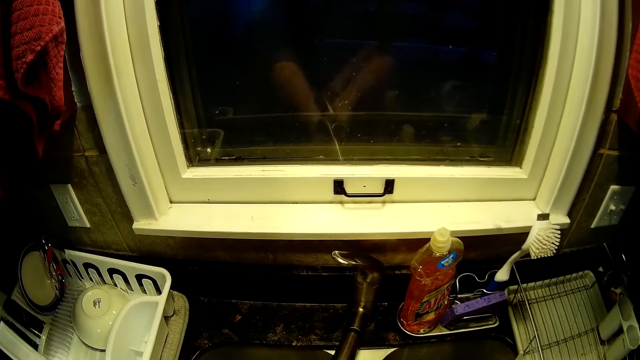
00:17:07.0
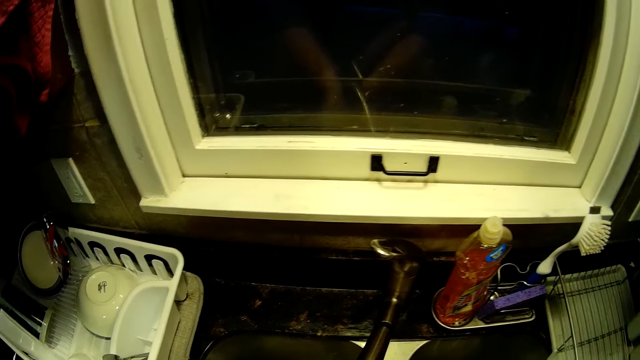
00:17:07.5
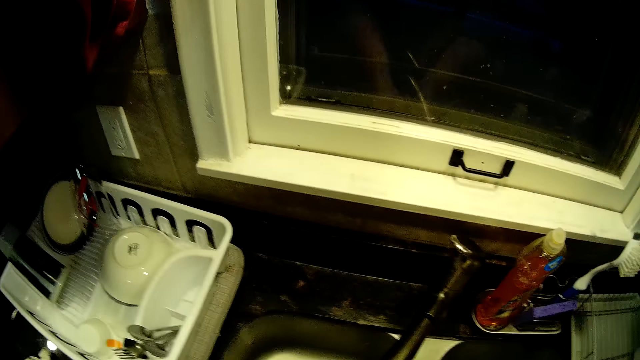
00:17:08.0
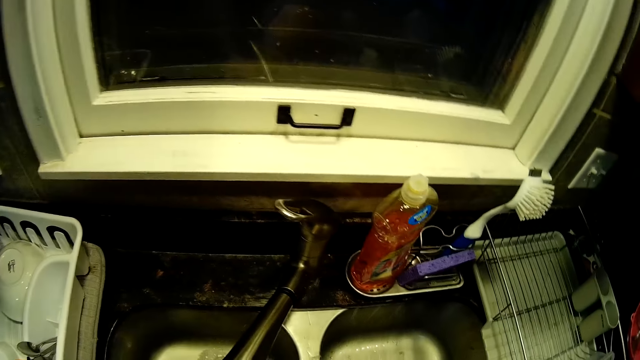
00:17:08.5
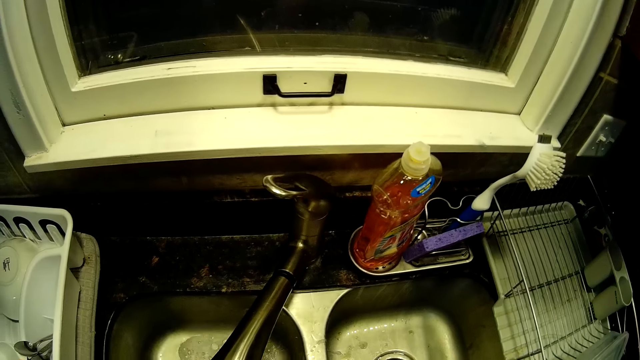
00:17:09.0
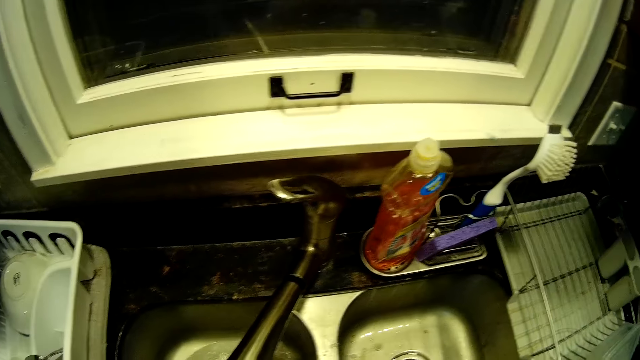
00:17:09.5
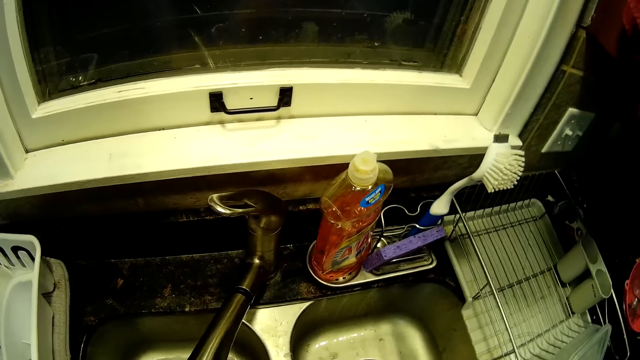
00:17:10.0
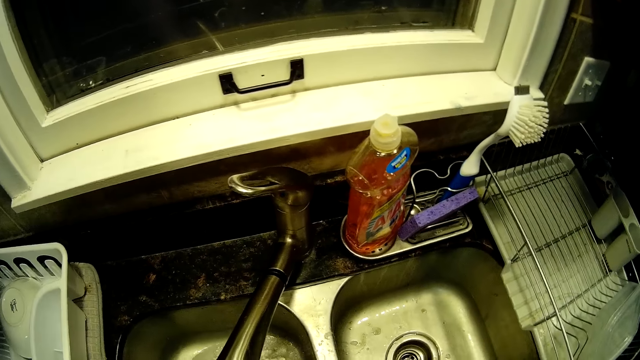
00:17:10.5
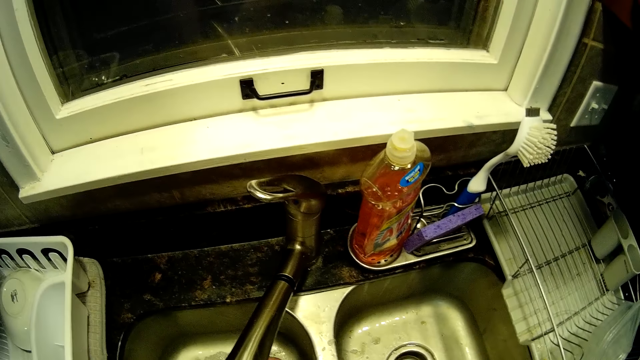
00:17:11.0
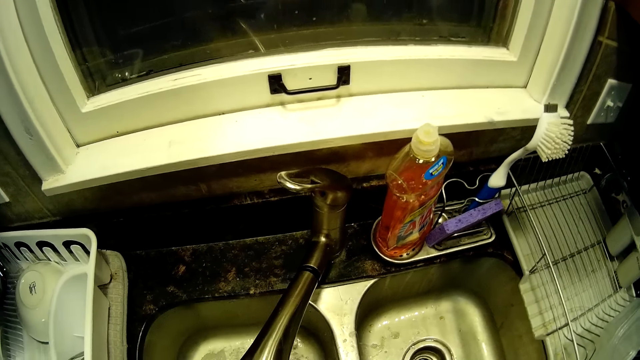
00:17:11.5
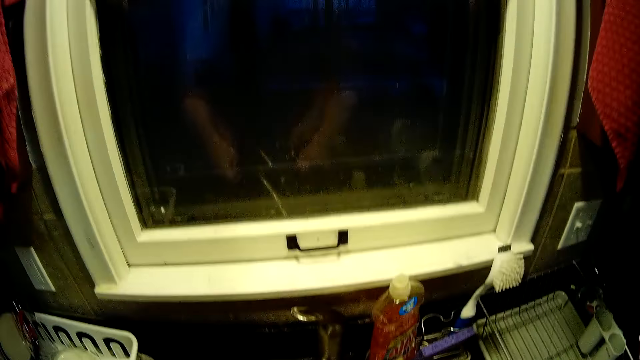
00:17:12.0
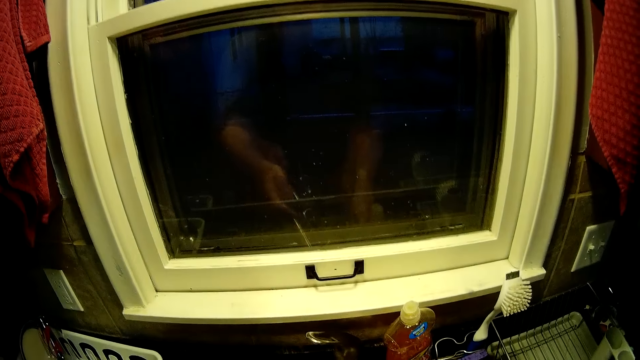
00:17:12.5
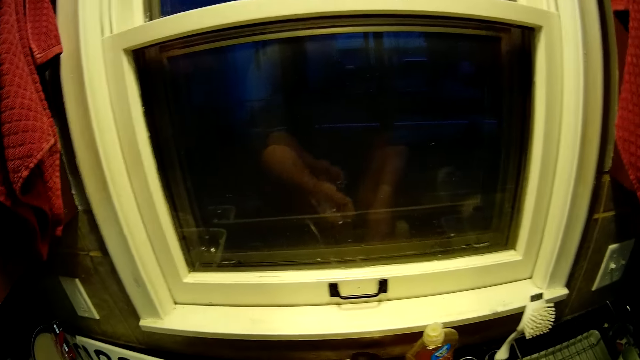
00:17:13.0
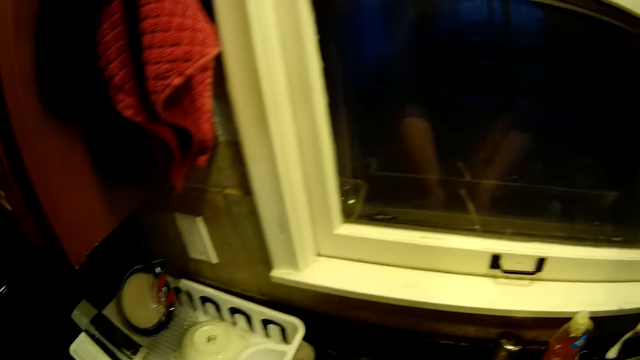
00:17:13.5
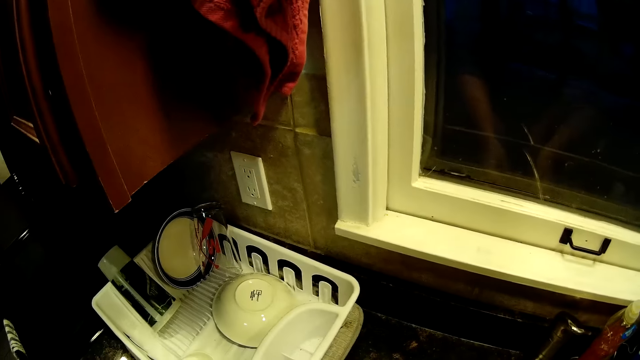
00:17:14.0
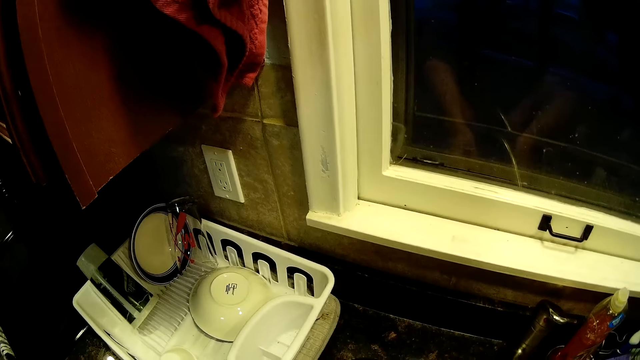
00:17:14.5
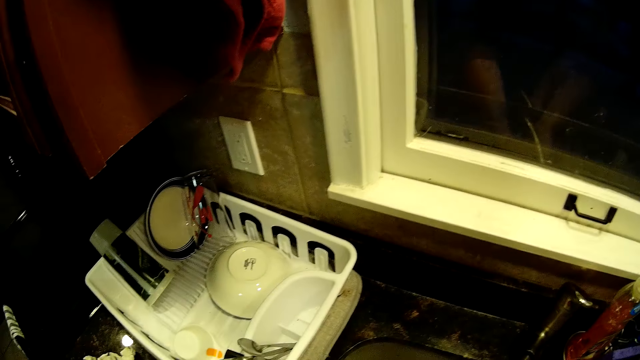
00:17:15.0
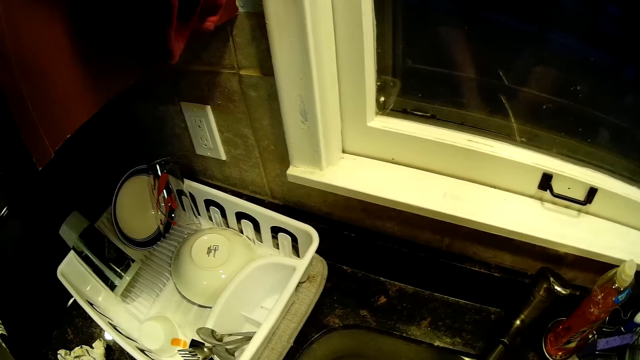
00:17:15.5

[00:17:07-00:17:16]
The camera wearer rinses his hands.

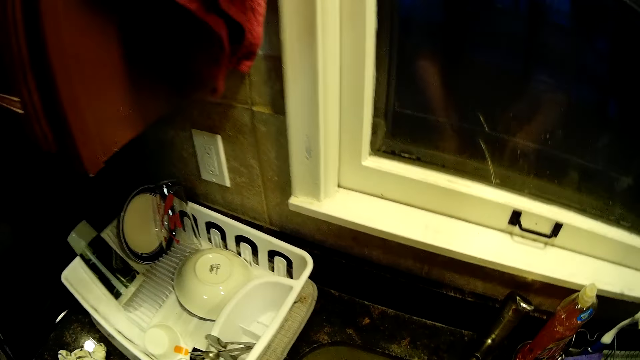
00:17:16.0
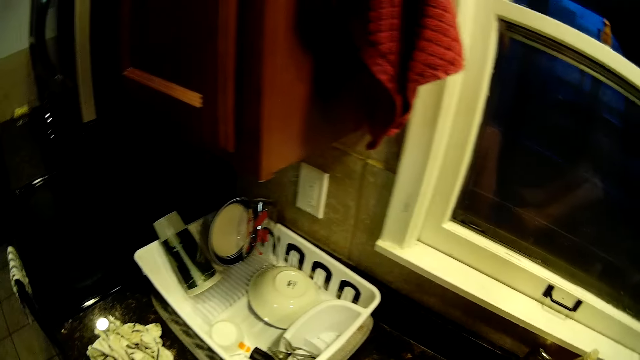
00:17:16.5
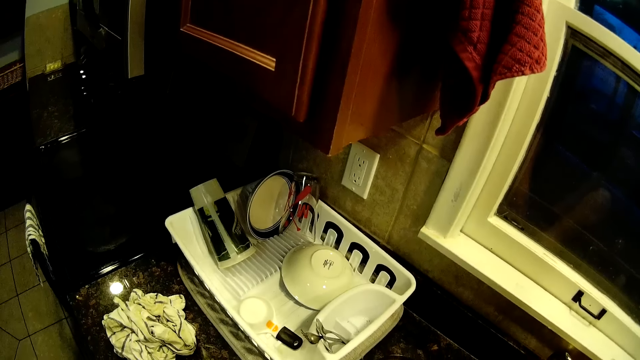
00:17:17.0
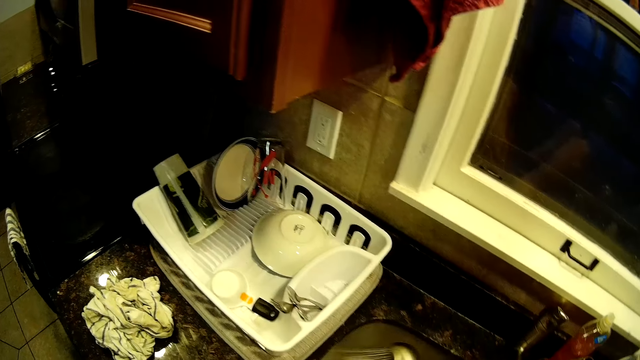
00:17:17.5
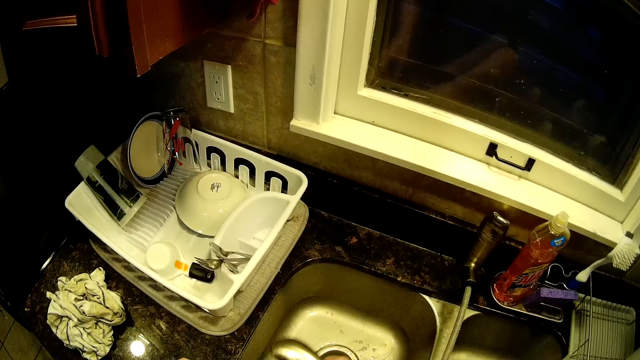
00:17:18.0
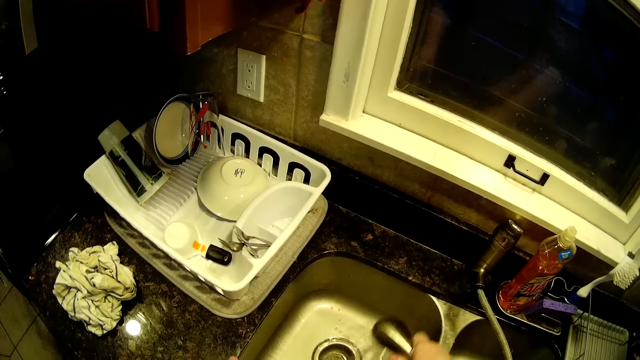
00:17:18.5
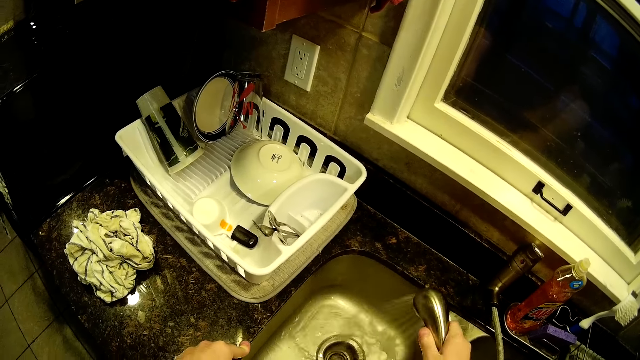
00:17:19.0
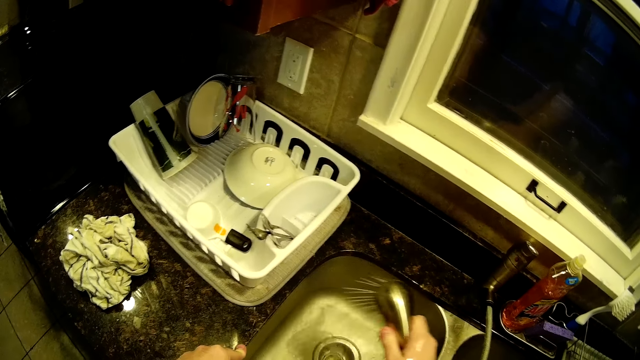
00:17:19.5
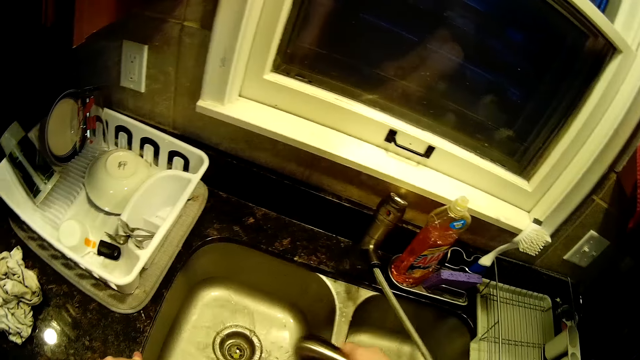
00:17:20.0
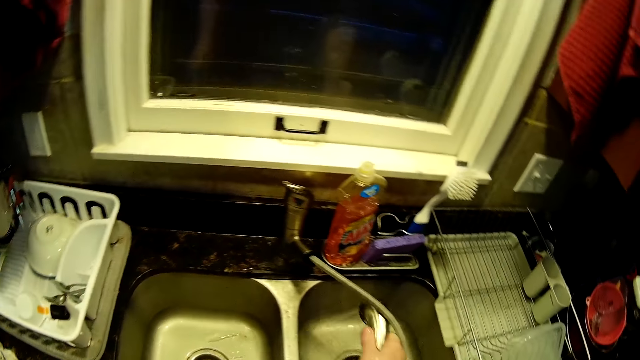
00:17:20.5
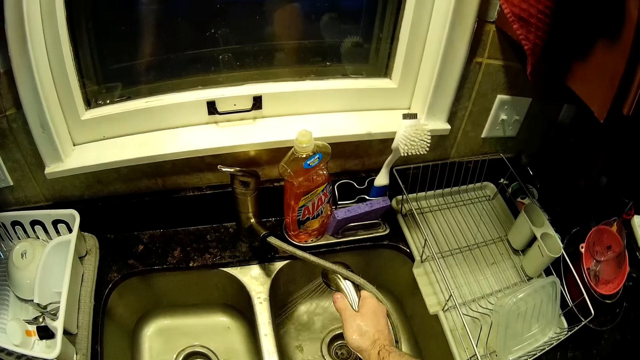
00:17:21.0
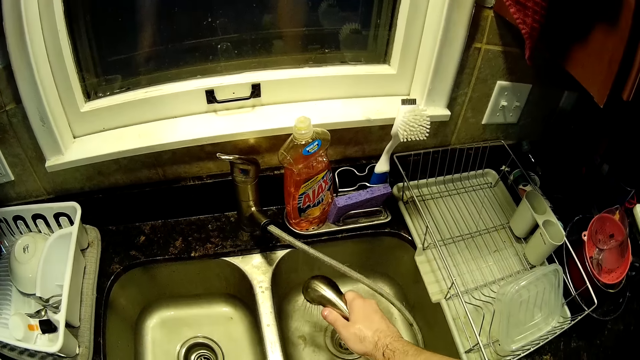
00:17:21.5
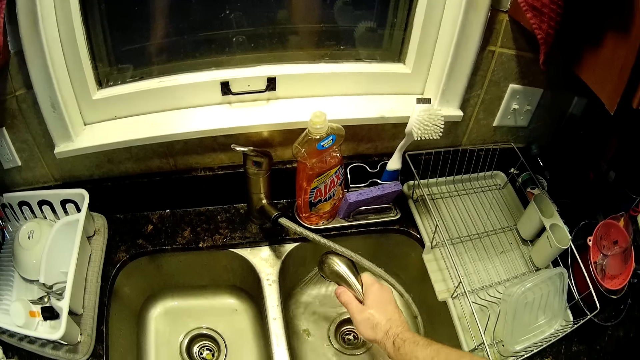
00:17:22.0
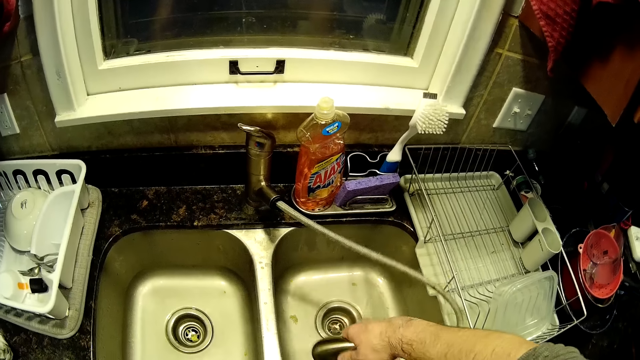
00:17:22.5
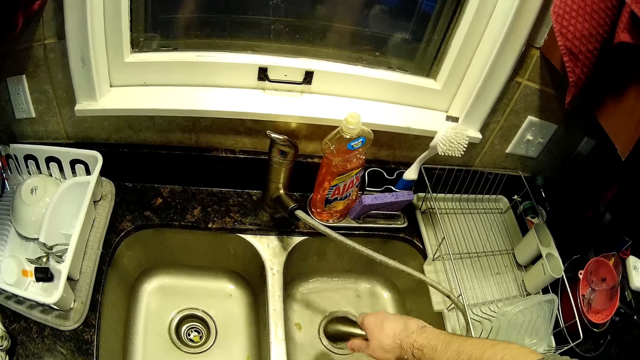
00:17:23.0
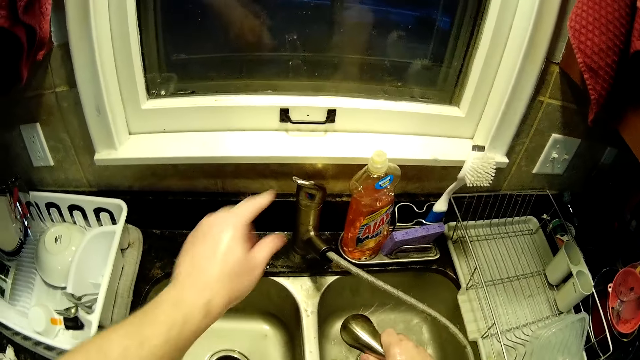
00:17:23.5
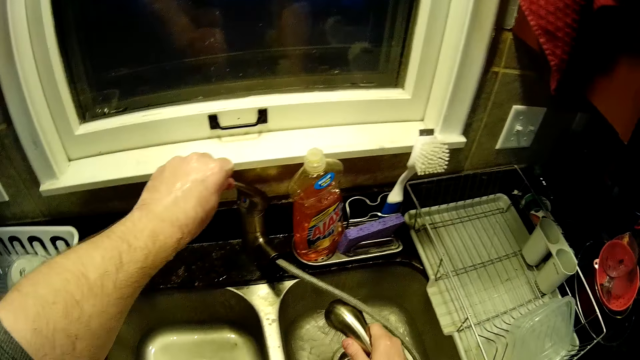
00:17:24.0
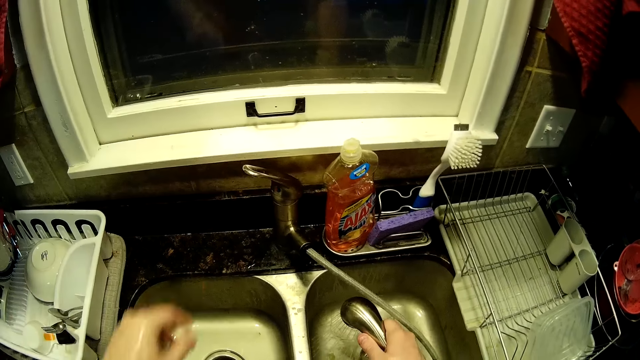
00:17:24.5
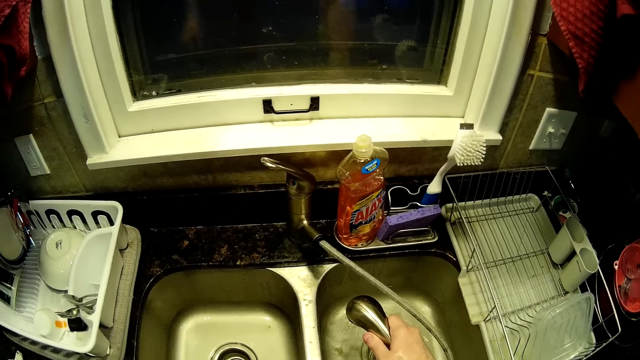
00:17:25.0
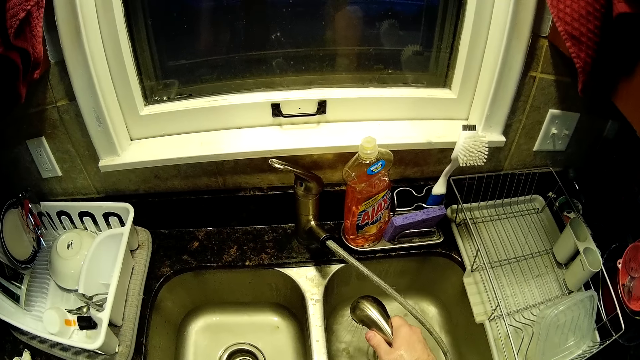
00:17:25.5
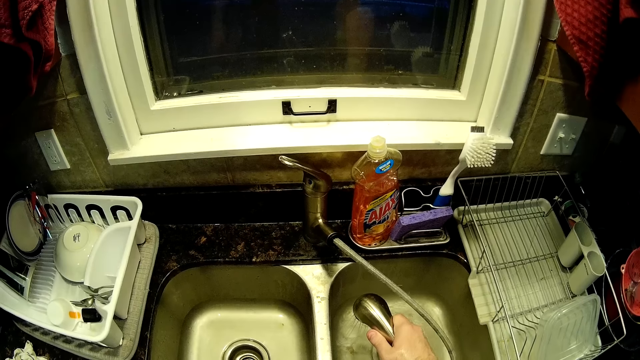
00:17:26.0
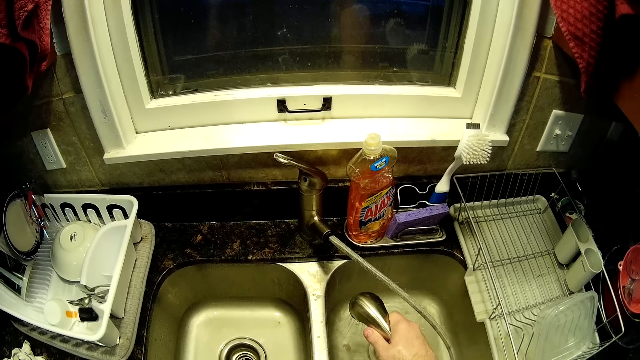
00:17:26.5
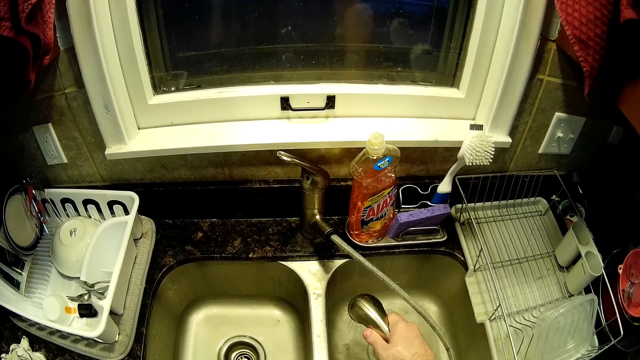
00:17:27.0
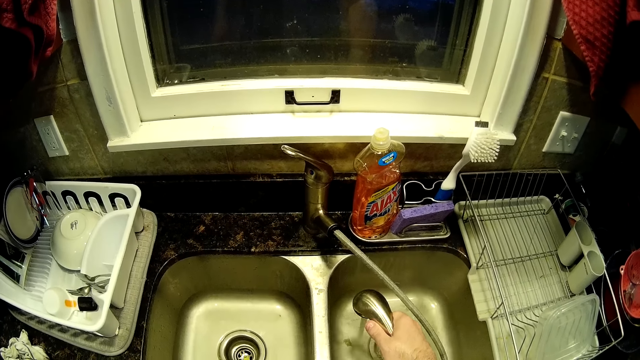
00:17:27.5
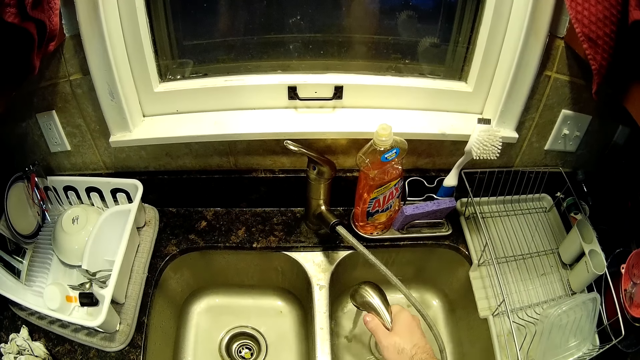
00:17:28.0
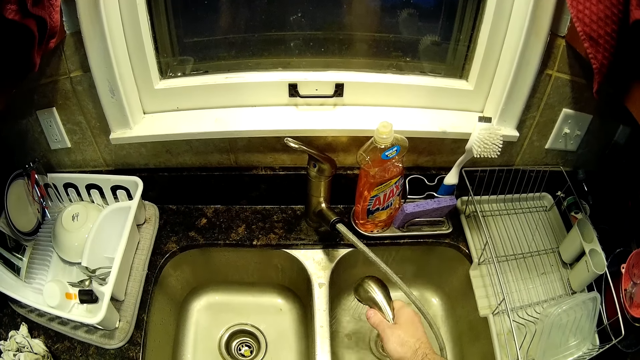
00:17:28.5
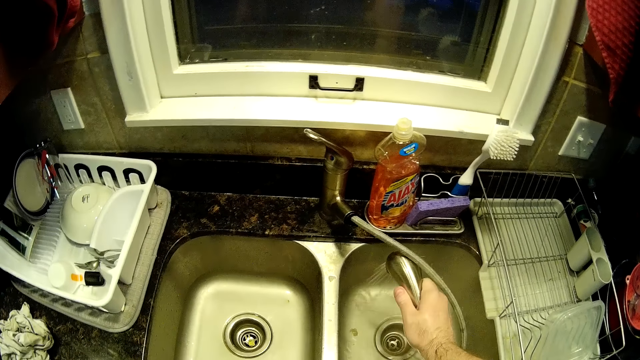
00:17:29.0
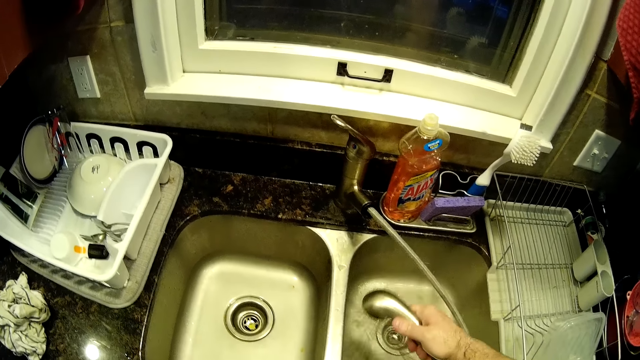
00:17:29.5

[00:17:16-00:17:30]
The camera wearer washes the sink. They open the tap. They clean the sink.
